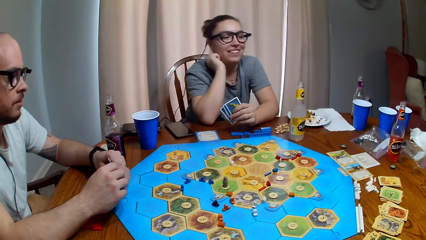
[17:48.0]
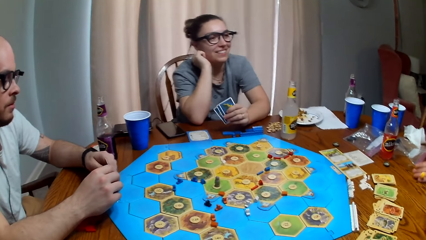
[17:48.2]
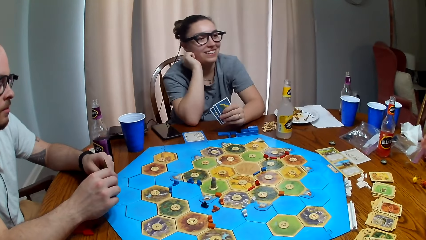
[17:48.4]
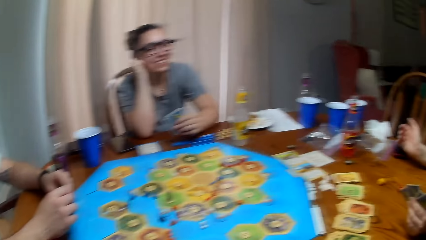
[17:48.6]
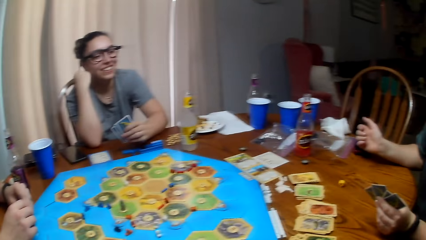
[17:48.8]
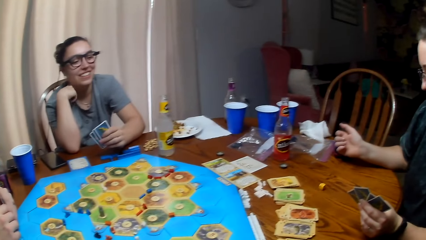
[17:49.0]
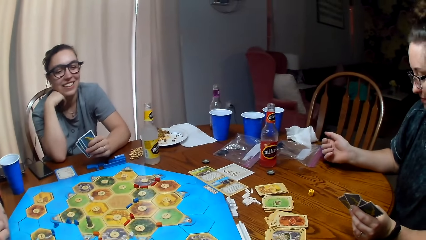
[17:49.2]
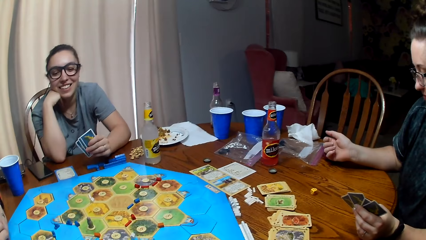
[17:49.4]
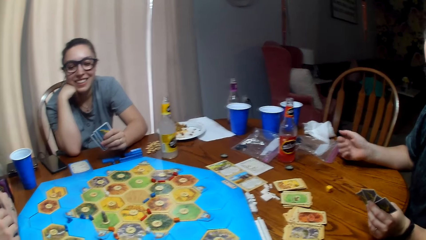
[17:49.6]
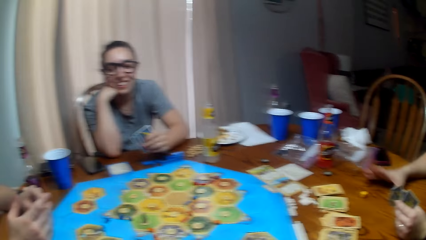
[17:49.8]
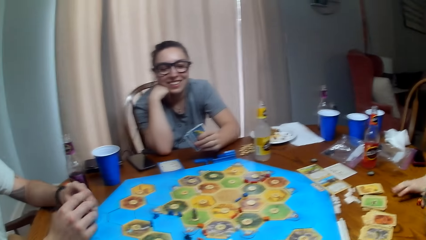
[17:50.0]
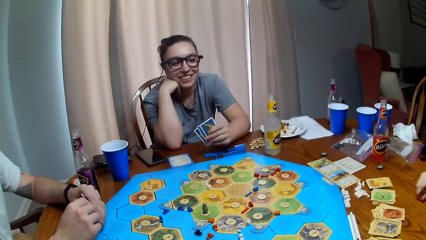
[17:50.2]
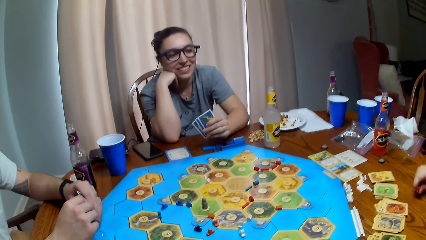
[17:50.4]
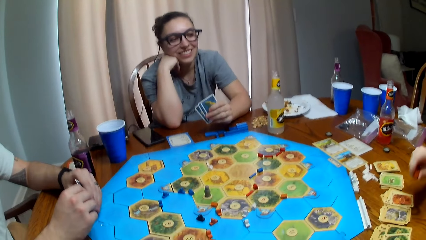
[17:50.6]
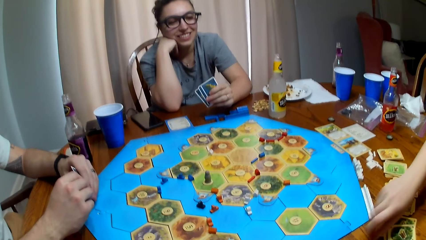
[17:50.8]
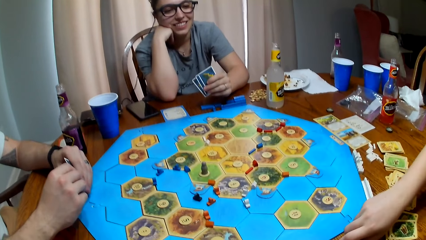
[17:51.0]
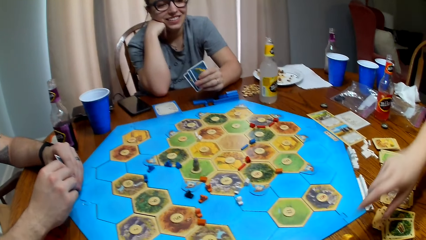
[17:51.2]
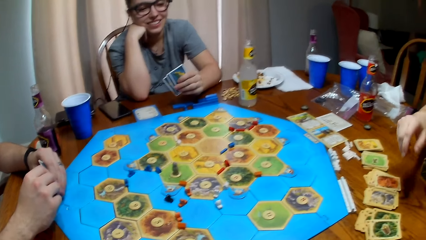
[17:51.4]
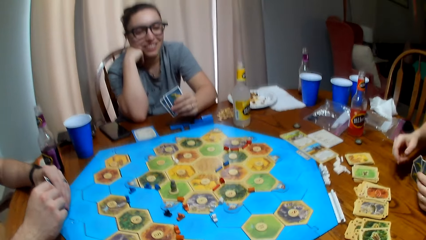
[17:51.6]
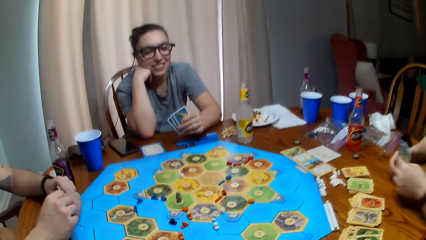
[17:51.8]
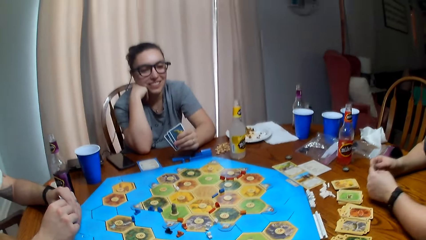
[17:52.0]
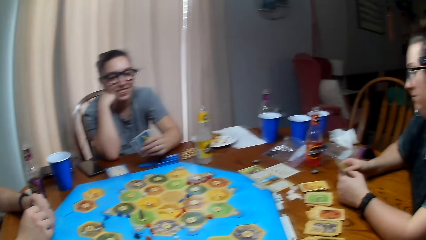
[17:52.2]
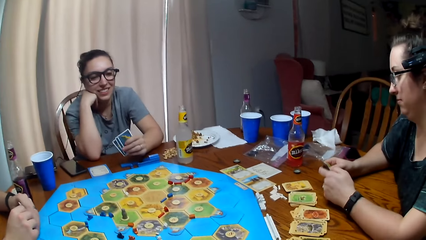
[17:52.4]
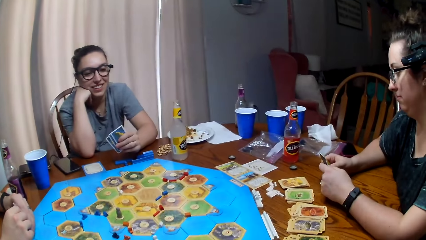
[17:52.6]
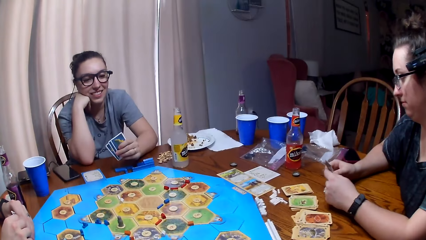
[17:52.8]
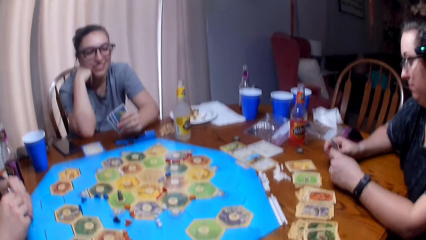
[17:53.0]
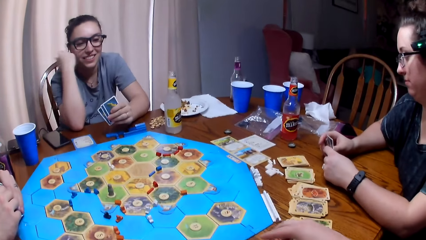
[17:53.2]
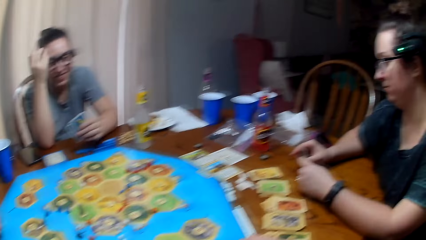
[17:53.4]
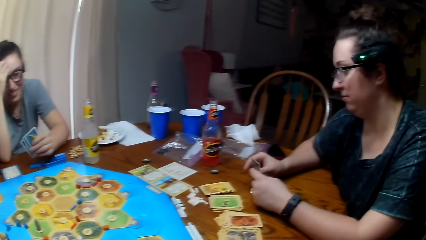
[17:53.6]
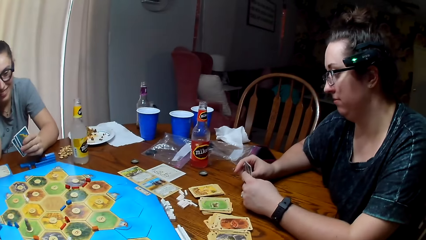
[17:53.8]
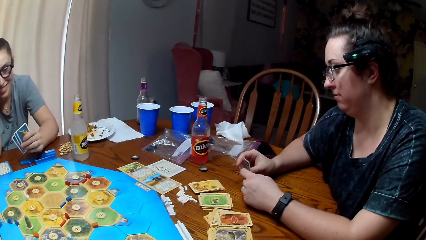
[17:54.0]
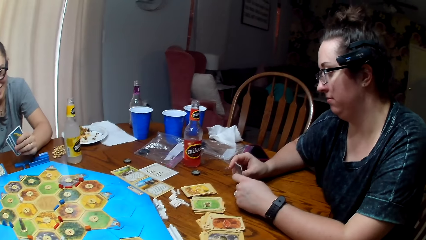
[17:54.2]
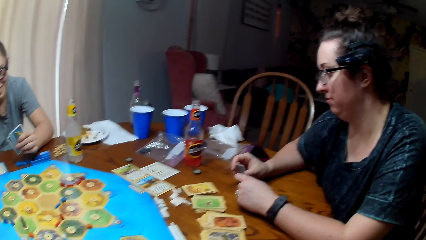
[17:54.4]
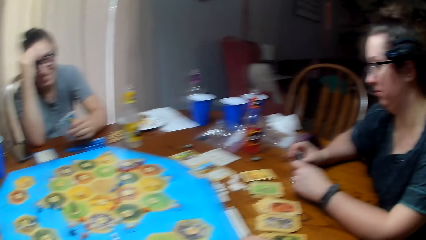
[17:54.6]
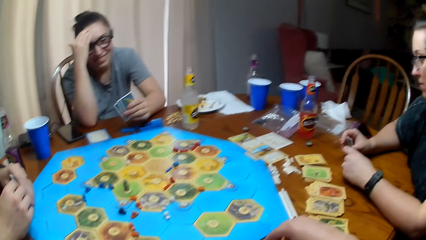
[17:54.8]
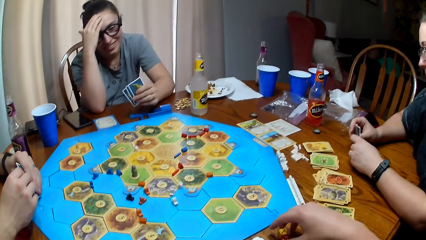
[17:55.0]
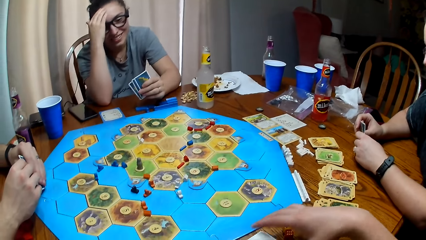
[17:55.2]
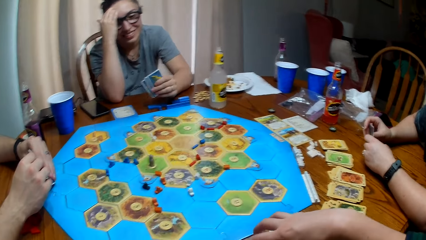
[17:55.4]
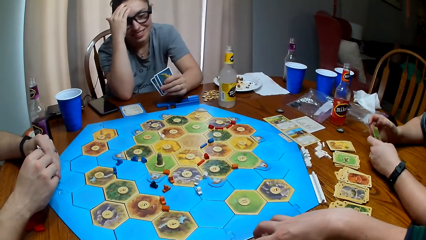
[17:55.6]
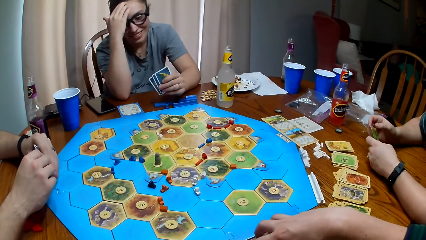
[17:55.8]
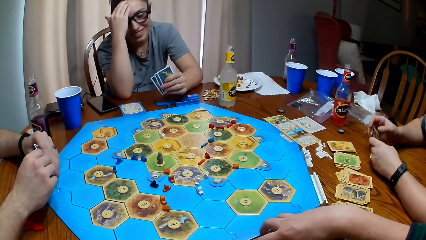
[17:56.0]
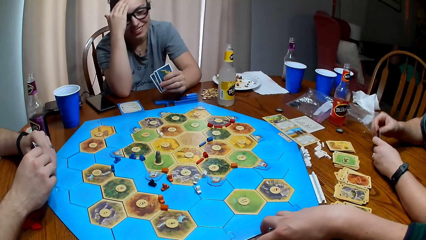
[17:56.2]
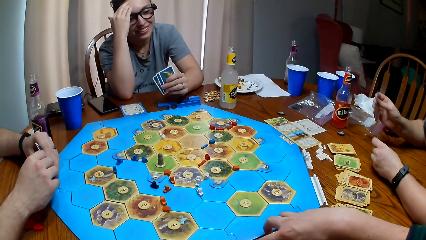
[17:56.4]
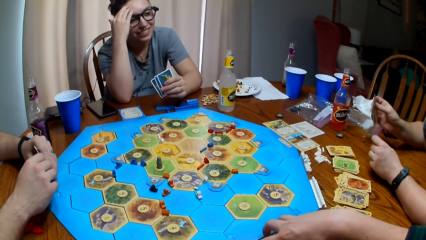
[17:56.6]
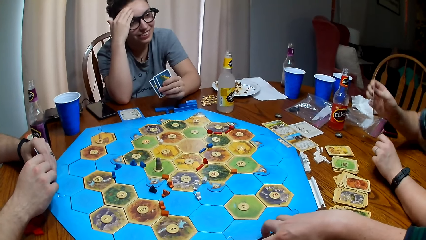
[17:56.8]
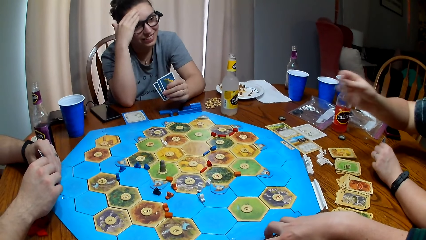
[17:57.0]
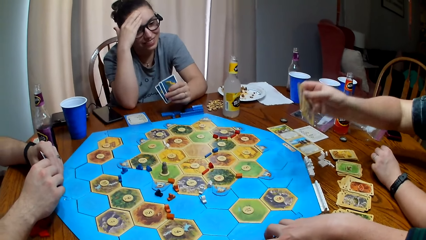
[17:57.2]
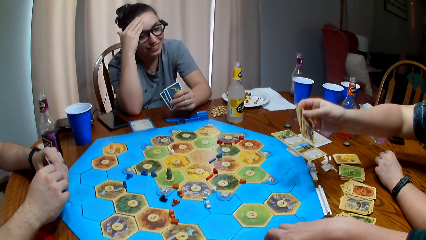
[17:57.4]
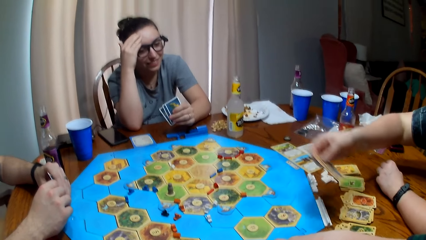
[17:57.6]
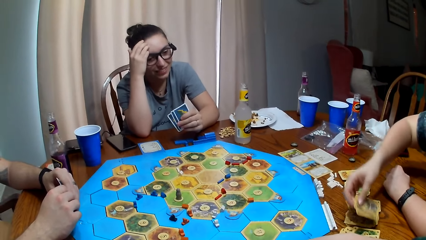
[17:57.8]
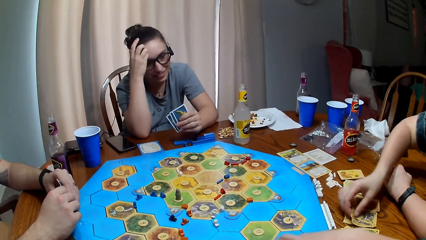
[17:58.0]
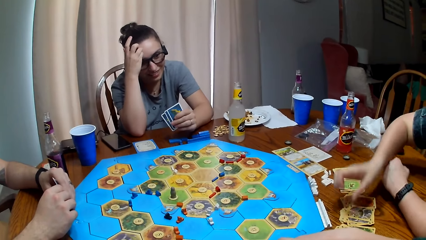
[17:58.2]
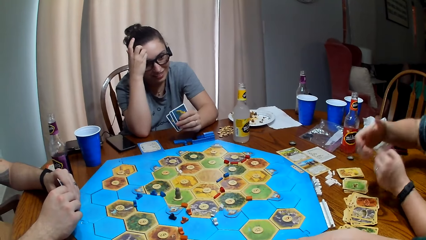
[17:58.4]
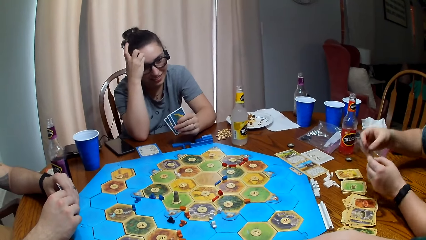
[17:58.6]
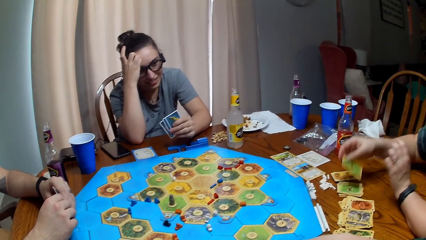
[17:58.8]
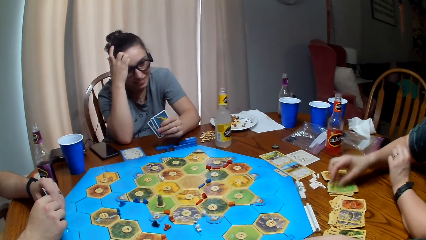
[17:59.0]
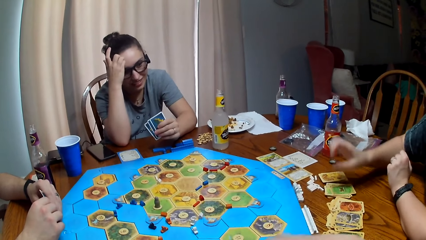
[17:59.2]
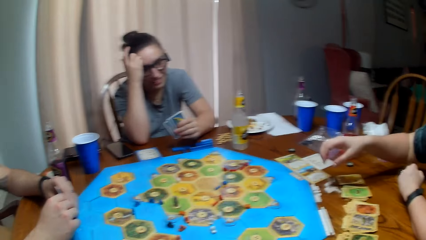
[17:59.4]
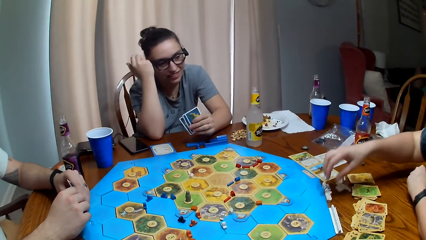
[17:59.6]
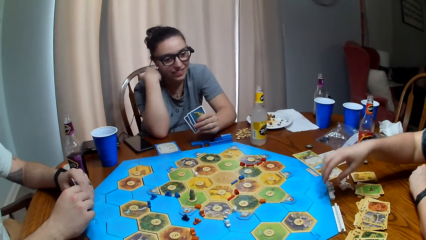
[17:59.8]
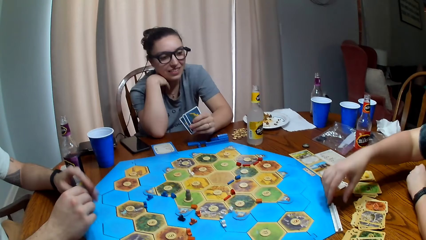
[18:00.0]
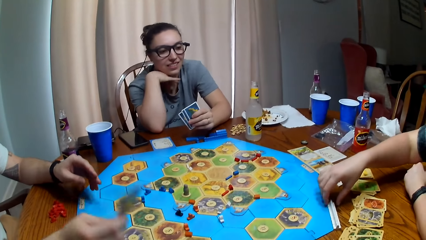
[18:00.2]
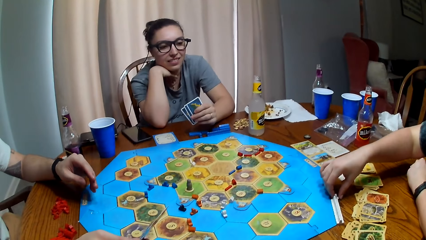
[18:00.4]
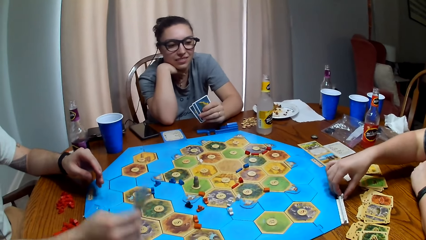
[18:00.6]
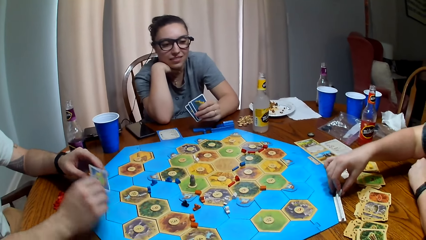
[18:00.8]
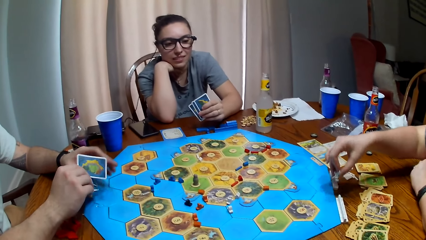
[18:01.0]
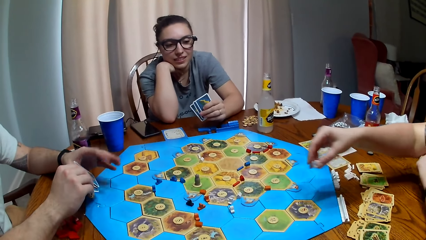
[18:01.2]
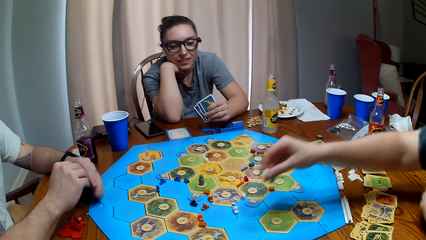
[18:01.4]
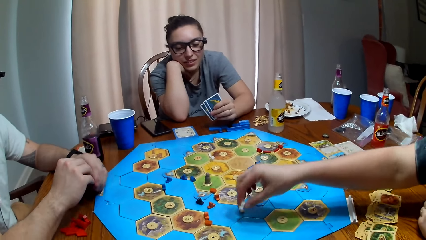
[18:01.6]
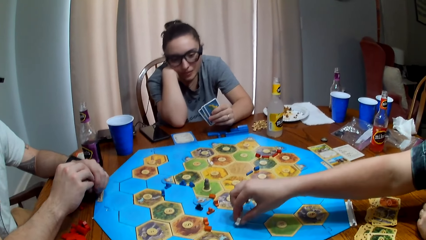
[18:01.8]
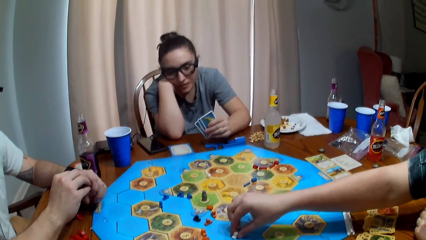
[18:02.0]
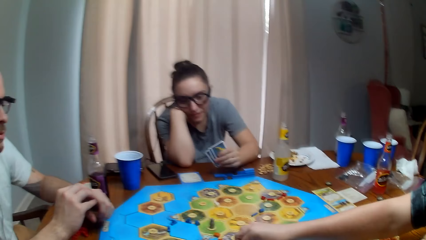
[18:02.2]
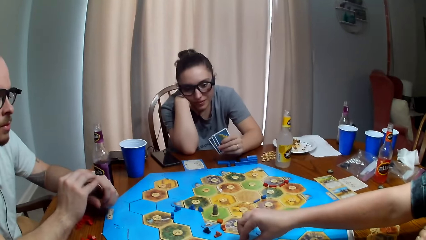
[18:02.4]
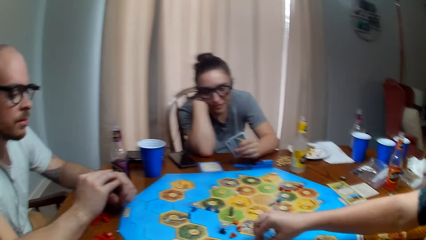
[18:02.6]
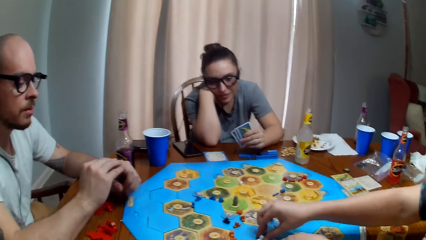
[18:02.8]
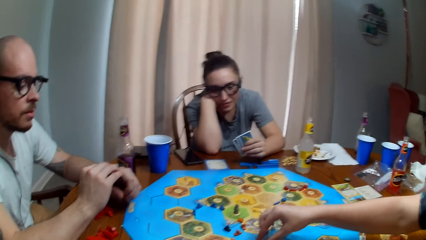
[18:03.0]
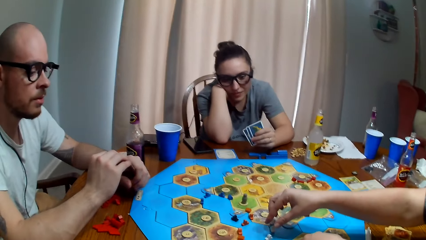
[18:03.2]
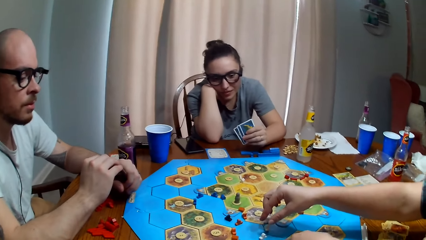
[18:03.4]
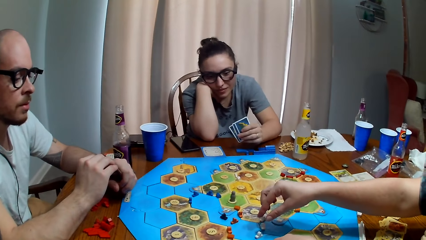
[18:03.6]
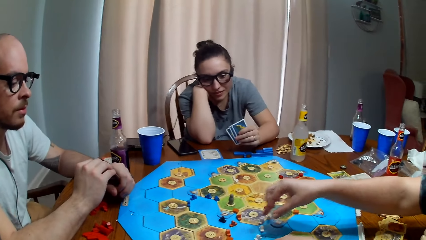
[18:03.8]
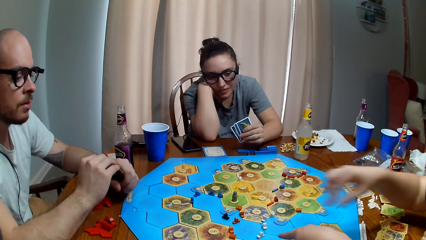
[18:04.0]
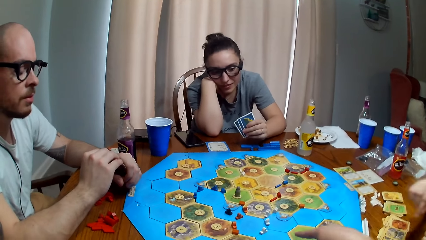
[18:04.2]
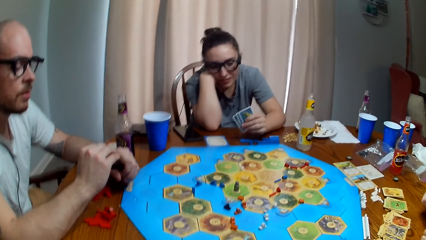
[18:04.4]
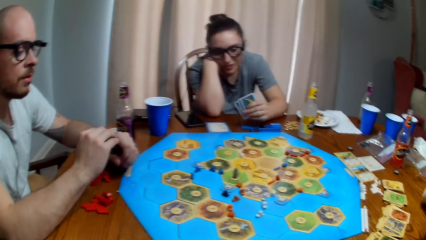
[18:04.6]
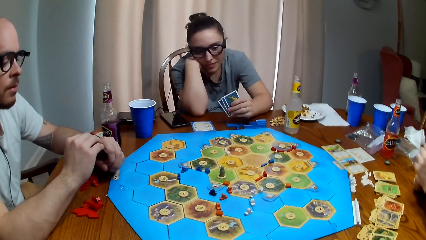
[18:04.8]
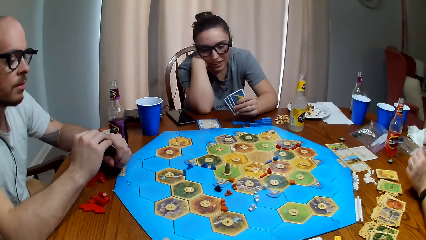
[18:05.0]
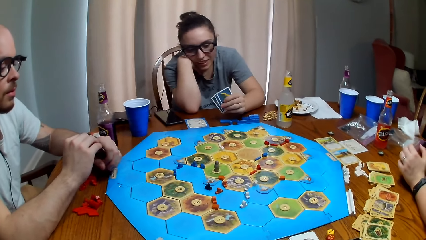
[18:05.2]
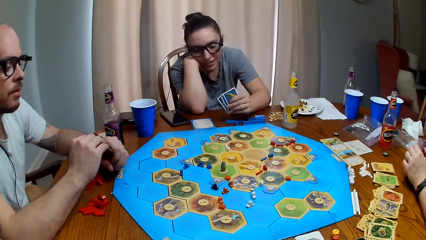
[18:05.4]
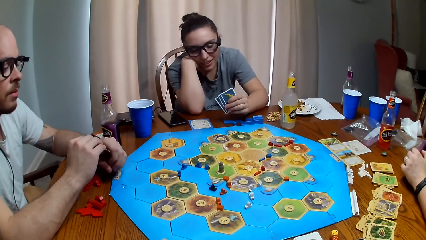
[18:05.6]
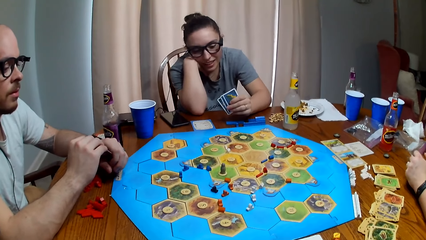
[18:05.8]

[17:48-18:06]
A person rolls the dice on the table and gives the dice to the camera wearer. The camera wearer dialogues with another person. They laugh. The other person talks. The first person talks. The first person puts cards on the table and puts a brick on the board. The camera wearer dialogues with the others.
